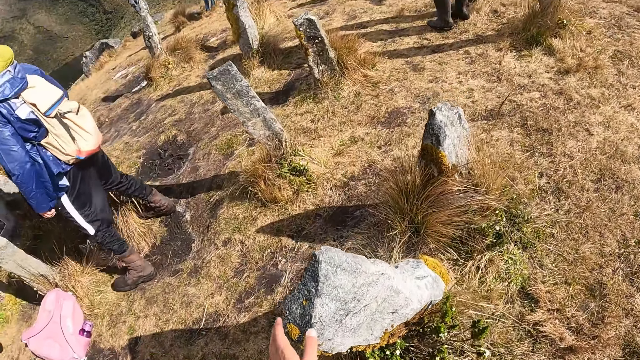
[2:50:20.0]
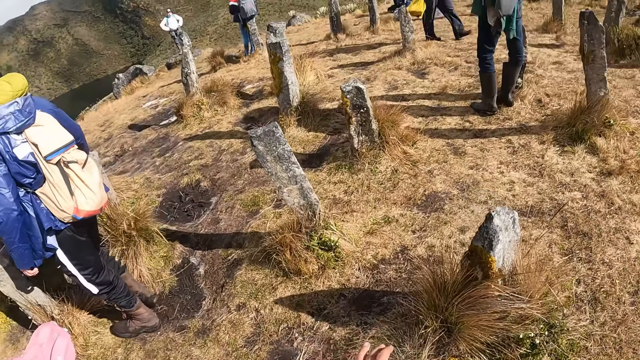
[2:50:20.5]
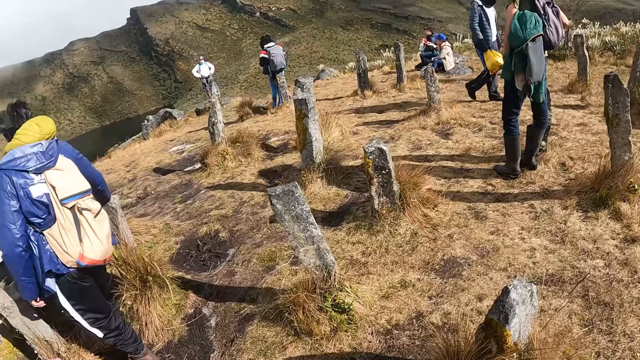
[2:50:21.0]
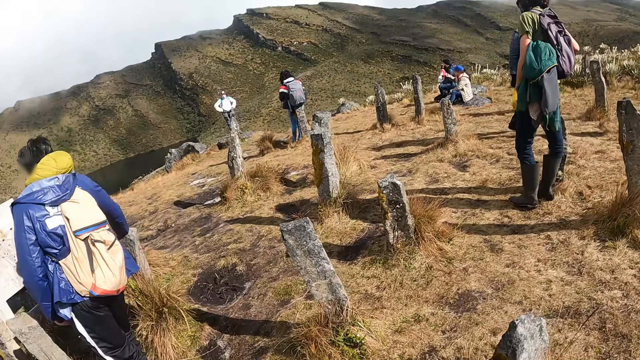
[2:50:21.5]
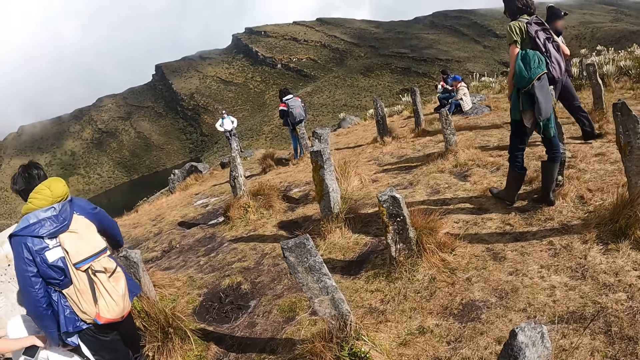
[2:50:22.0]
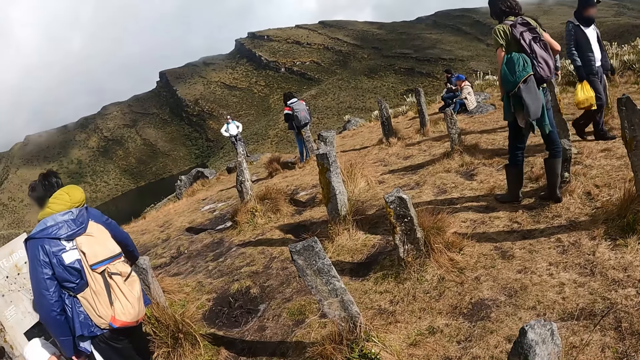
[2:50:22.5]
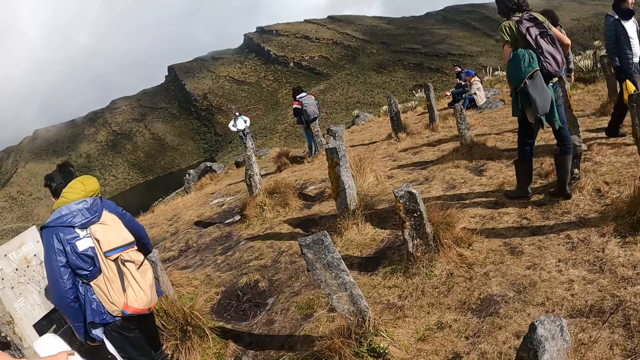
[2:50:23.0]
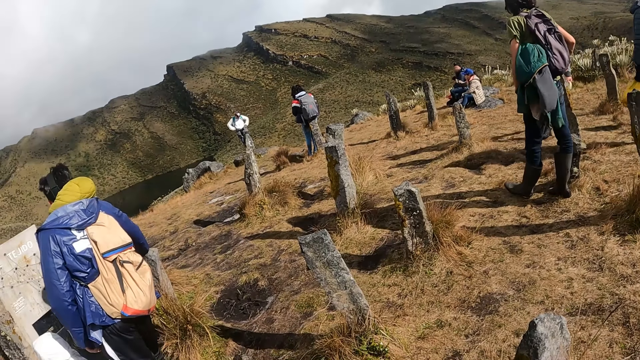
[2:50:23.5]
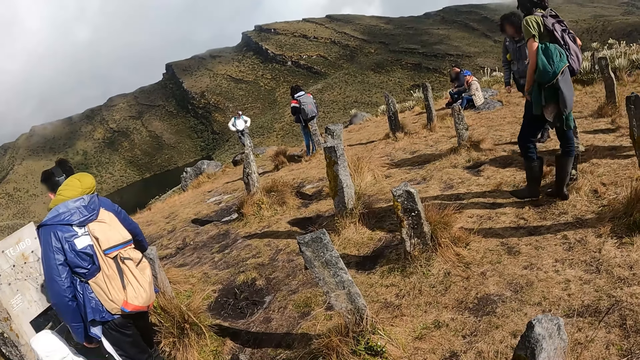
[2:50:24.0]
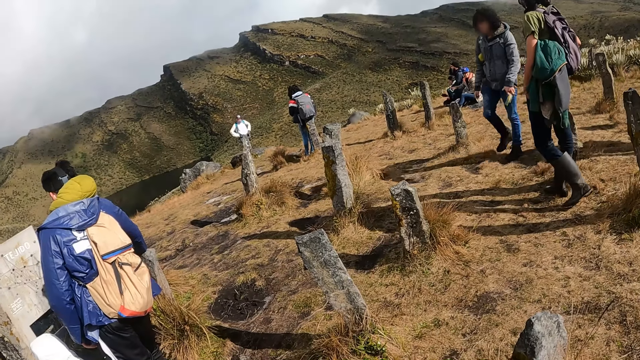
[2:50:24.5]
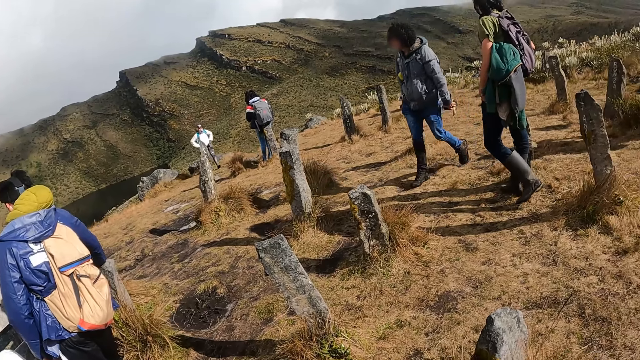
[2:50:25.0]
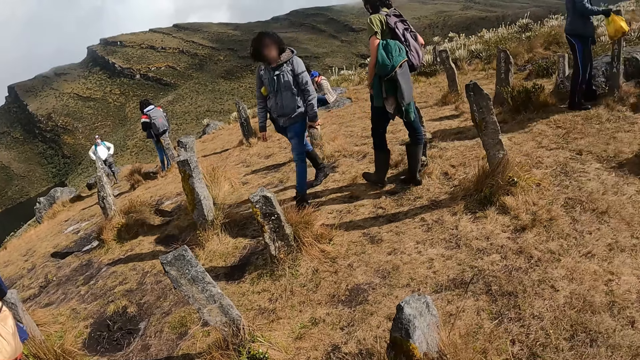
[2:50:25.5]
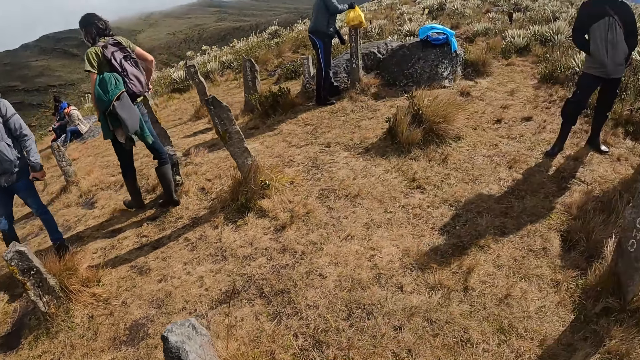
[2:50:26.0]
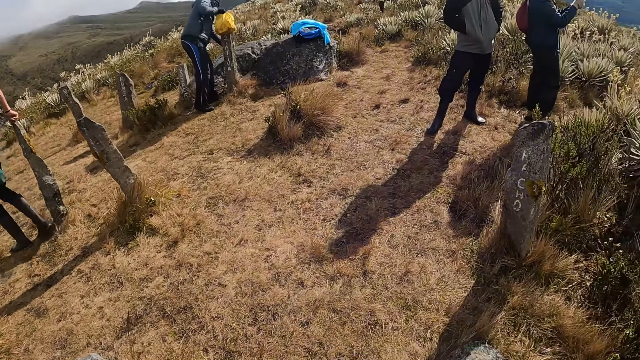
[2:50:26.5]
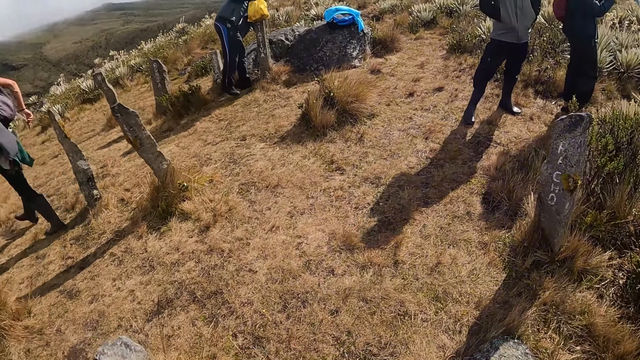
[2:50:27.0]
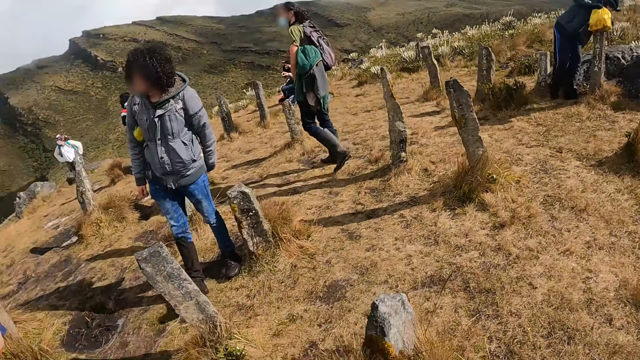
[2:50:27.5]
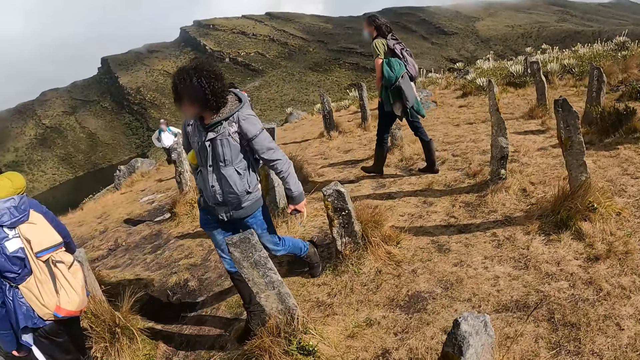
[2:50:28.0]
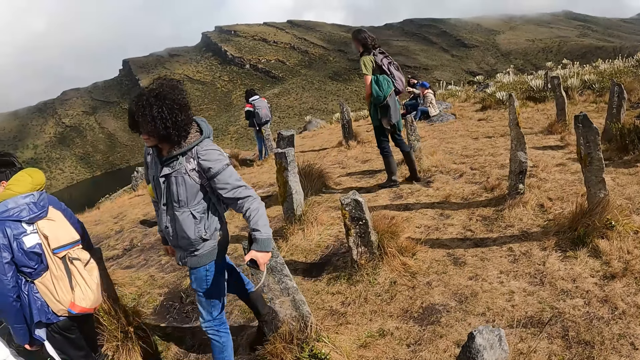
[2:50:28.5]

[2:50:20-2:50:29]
The camera wearer holds a rock. They look around.

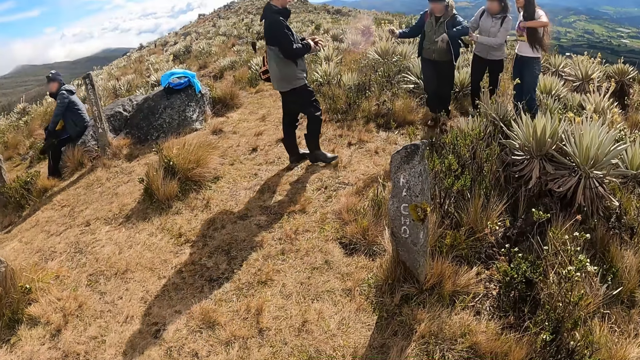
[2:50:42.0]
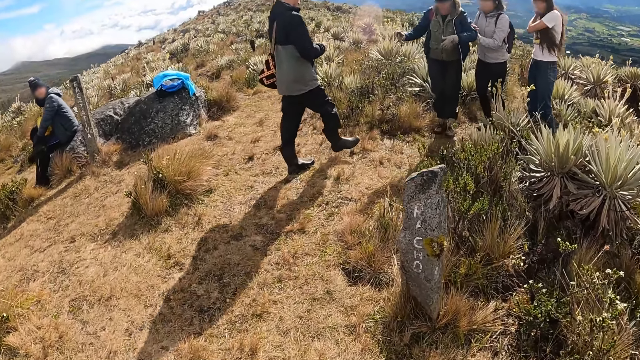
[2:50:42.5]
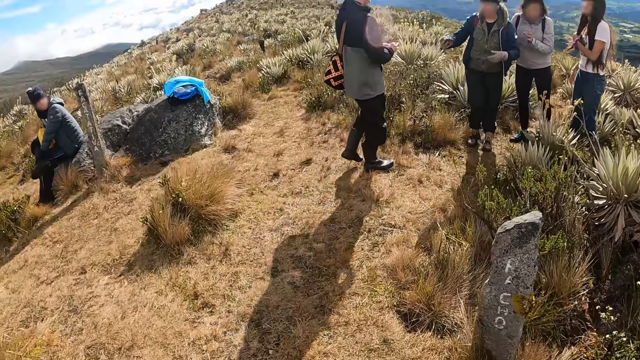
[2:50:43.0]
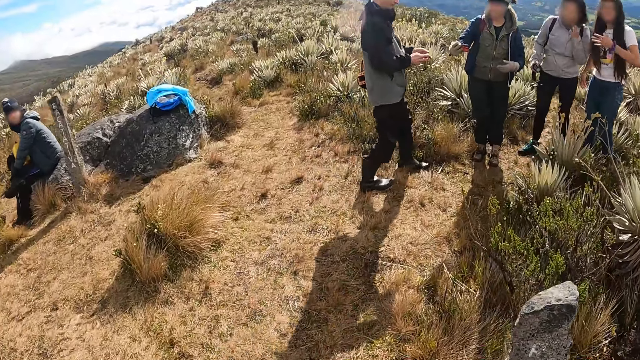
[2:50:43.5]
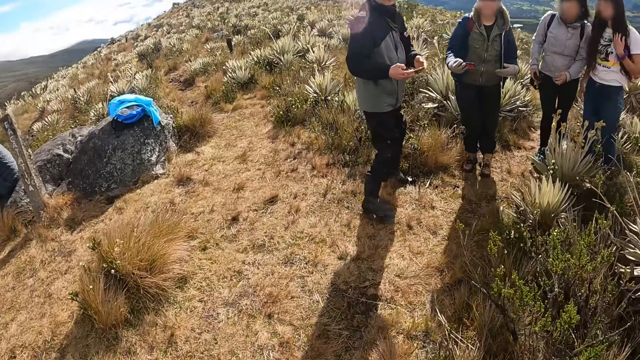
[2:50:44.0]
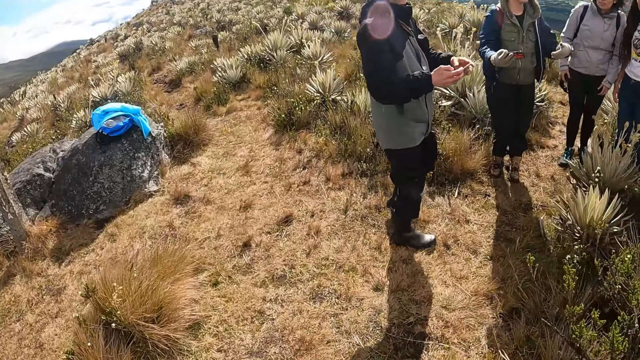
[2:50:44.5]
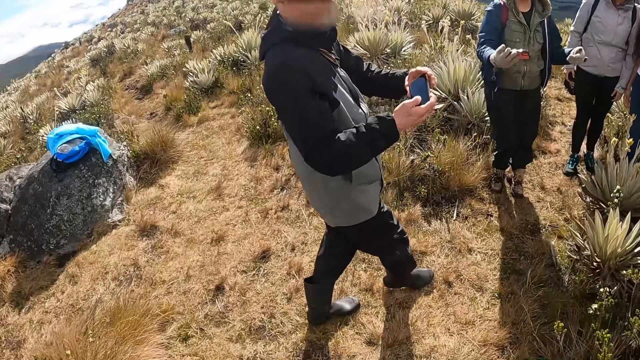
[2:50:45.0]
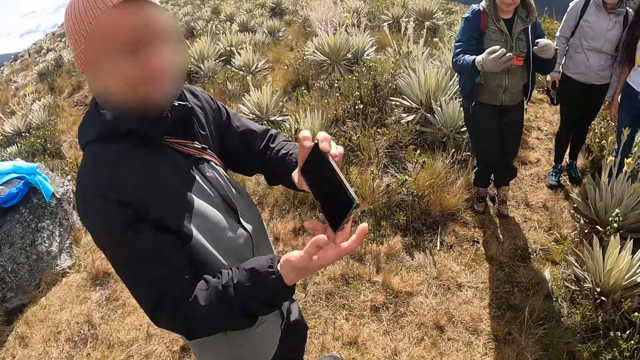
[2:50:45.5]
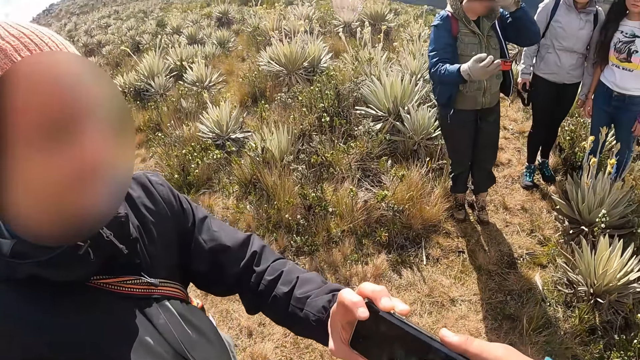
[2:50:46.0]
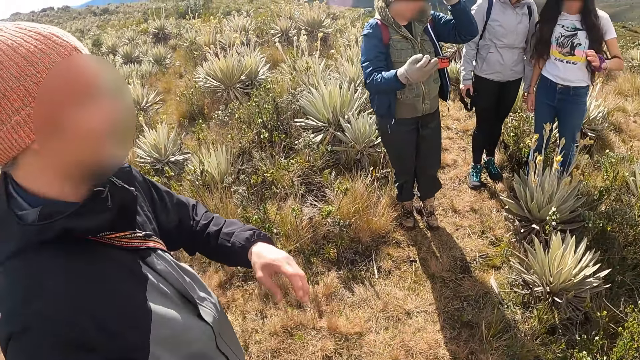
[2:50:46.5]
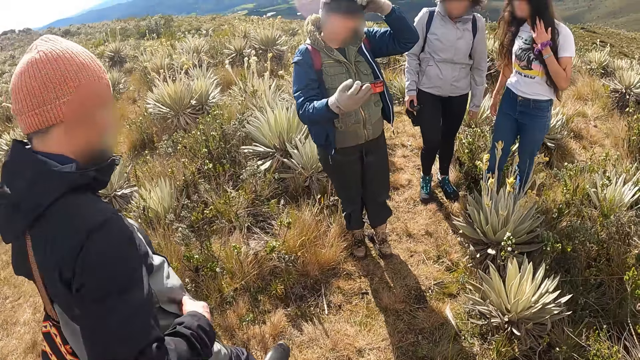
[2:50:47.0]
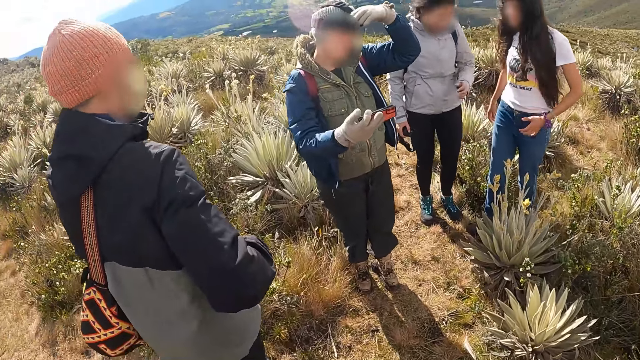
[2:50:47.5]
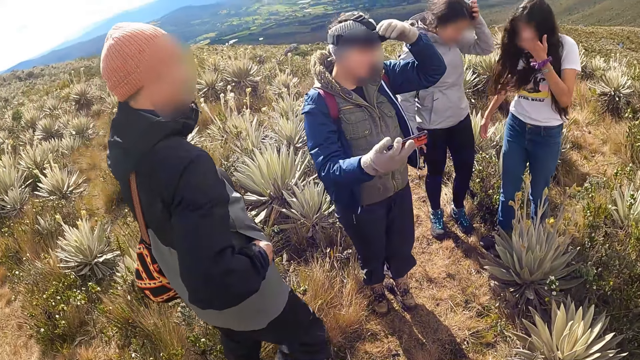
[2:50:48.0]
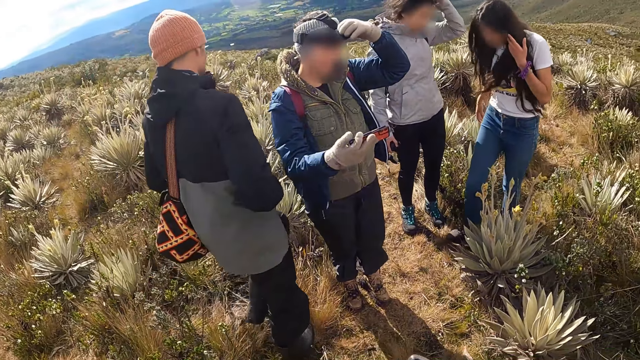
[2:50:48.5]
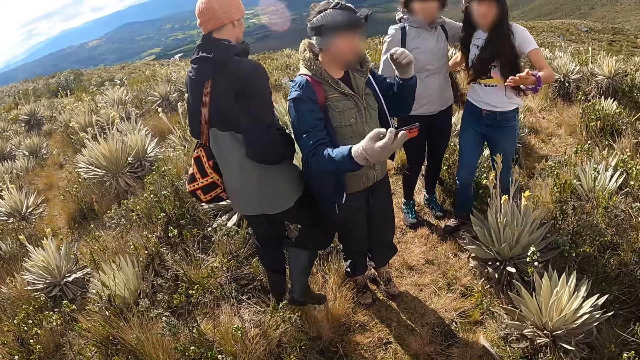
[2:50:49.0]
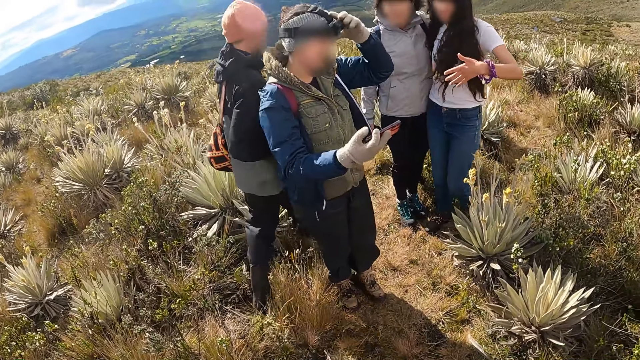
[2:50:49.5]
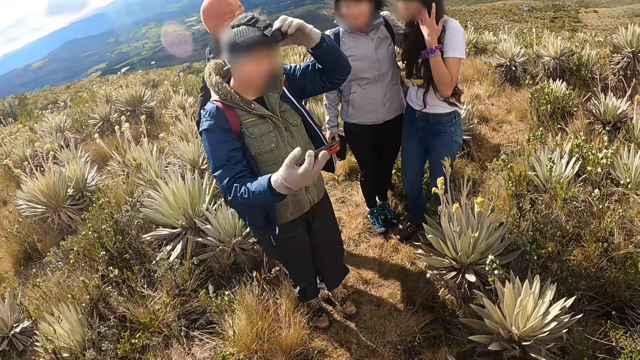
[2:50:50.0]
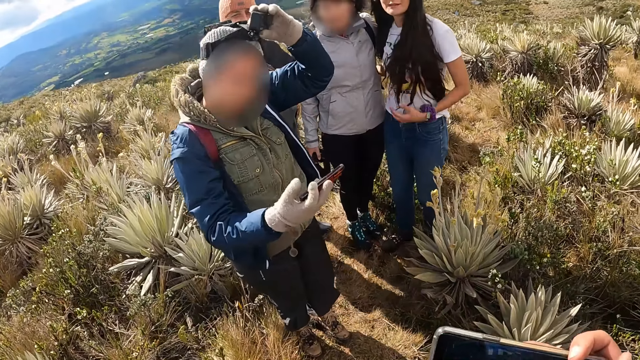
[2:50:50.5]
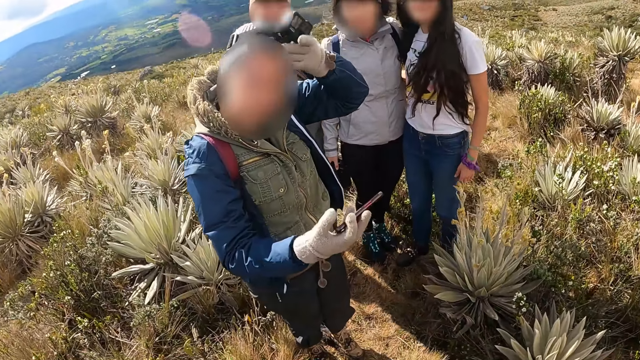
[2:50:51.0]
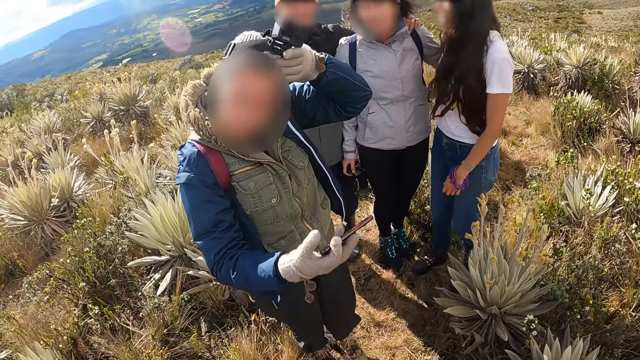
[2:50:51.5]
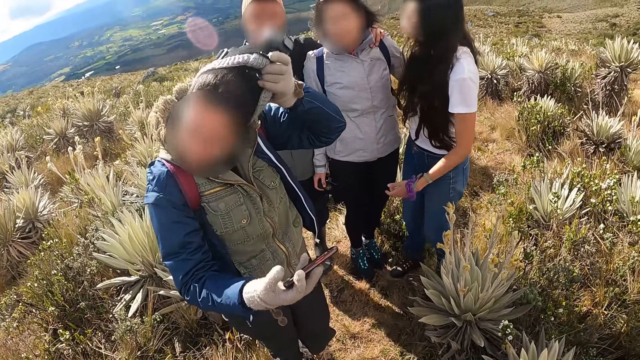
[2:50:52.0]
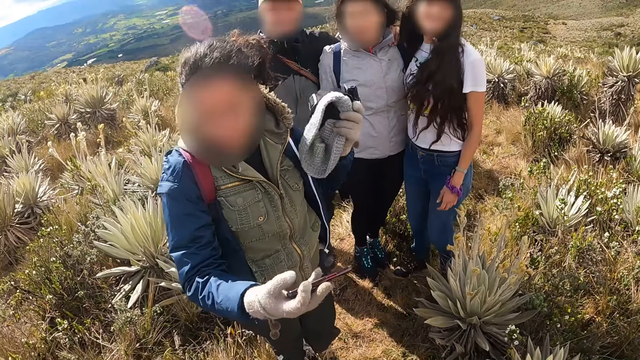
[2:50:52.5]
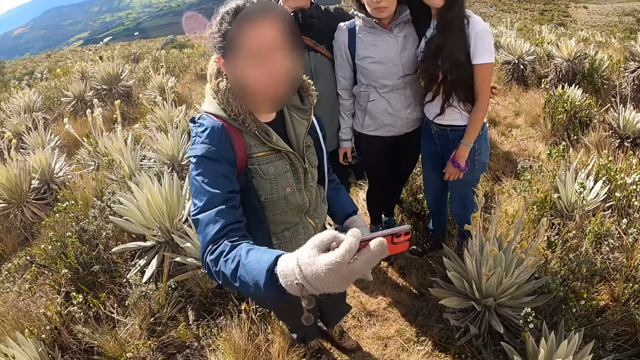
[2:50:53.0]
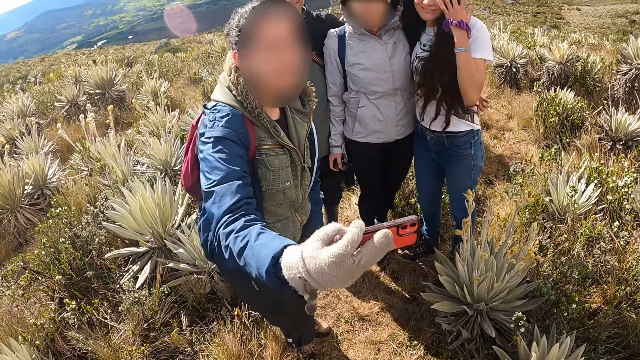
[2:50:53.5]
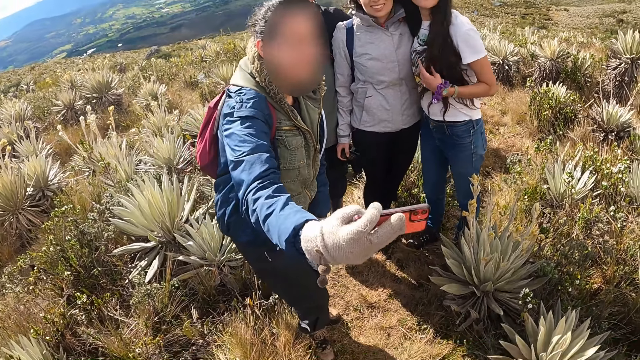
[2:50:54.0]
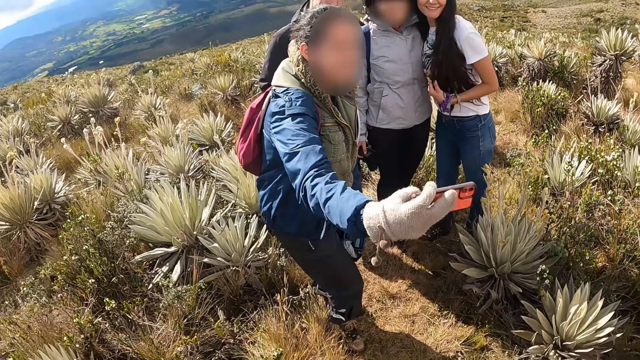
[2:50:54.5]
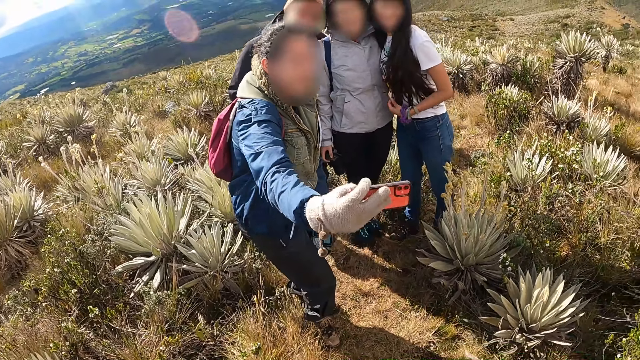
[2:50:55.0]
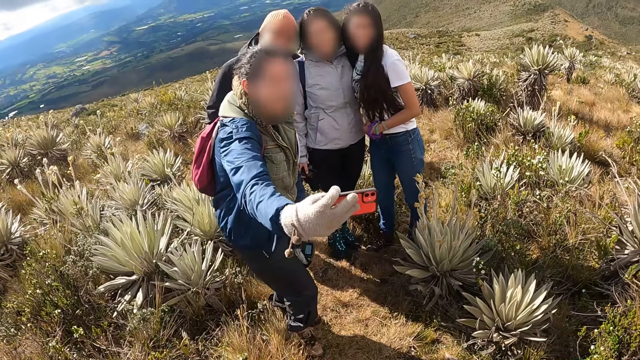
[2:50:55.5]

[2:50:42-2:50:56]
The camera wearer walks across the hill. A man passes a phone to the camera wearer with his left hand. The camera wearer interacts with the man. They take the phone from the man. The man walks across the hill. A person removes the marvin hat. The man stands next to another person. A third person stands next to the other person. The first person takes a picture with the phone.
